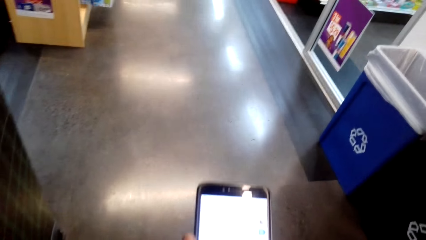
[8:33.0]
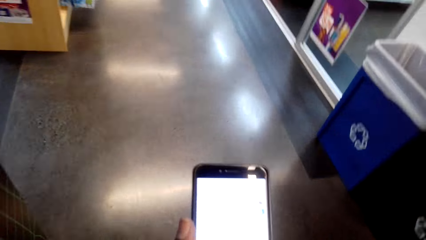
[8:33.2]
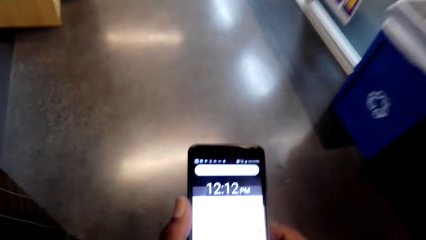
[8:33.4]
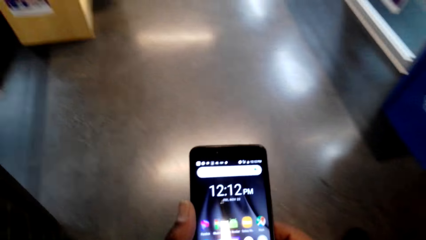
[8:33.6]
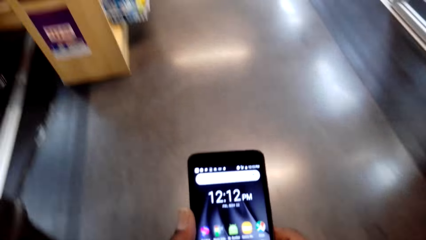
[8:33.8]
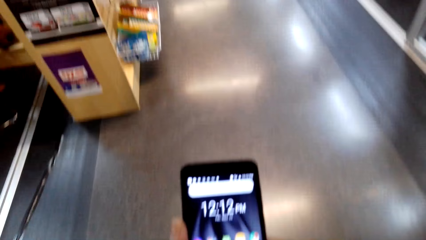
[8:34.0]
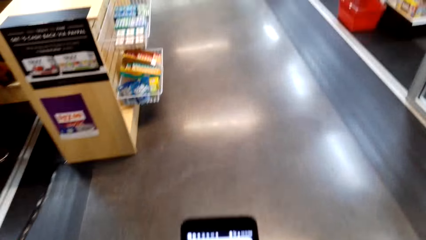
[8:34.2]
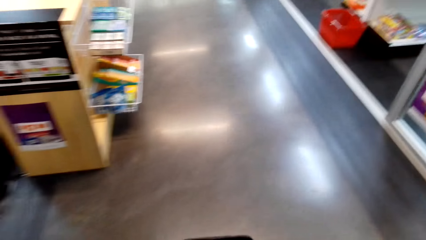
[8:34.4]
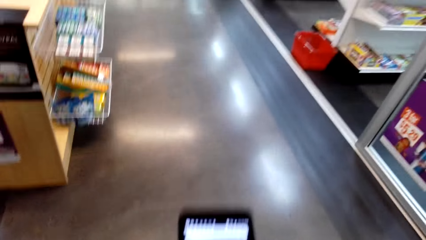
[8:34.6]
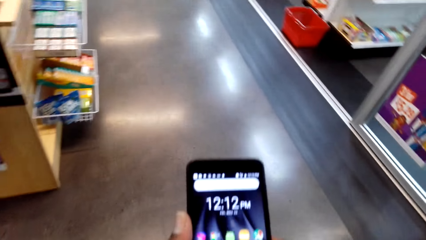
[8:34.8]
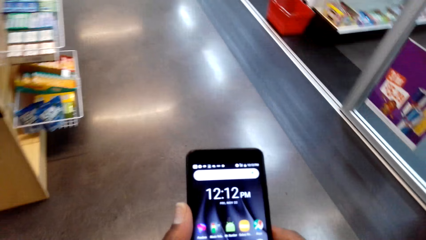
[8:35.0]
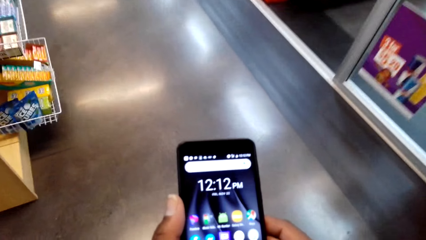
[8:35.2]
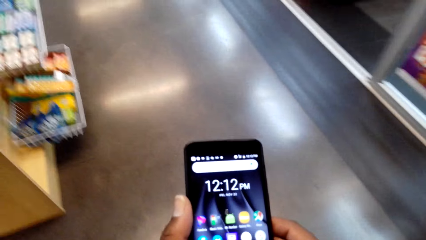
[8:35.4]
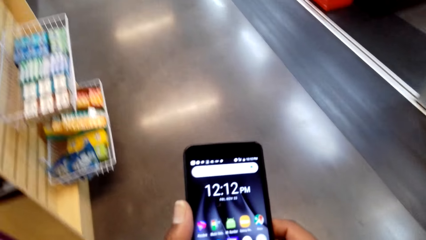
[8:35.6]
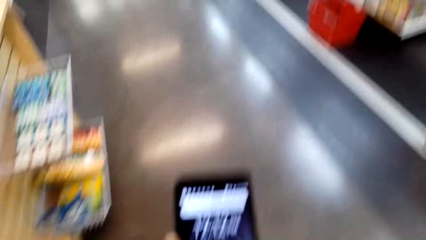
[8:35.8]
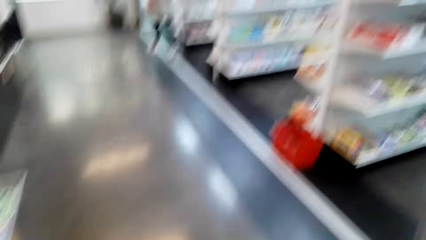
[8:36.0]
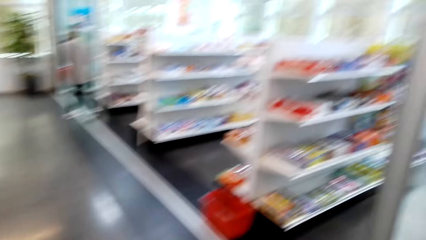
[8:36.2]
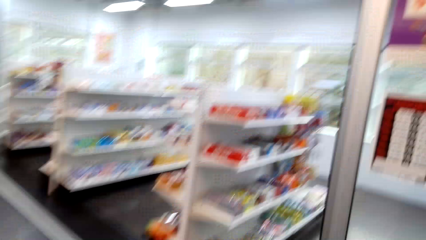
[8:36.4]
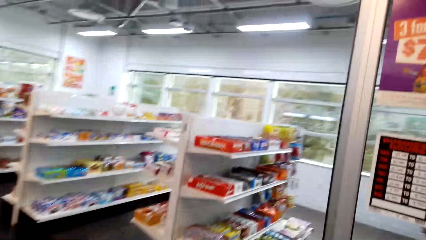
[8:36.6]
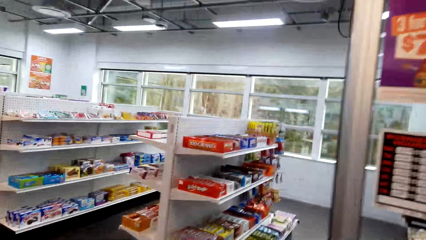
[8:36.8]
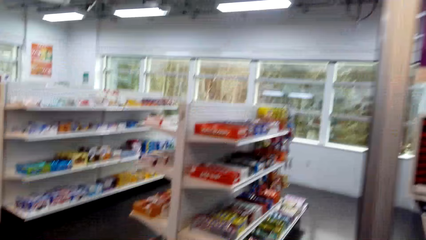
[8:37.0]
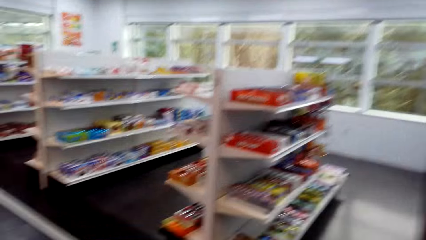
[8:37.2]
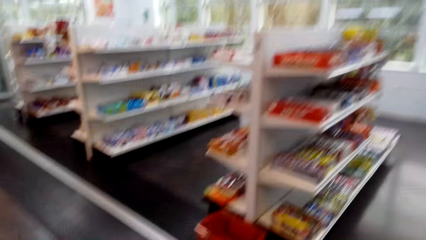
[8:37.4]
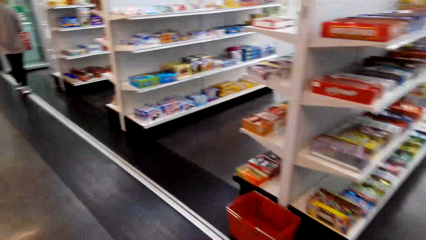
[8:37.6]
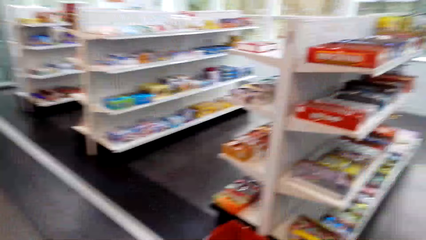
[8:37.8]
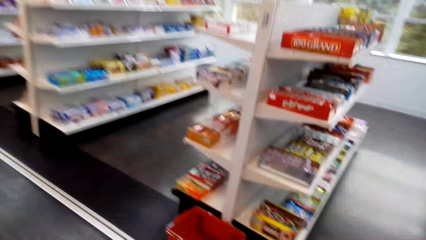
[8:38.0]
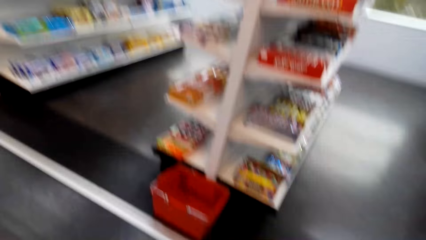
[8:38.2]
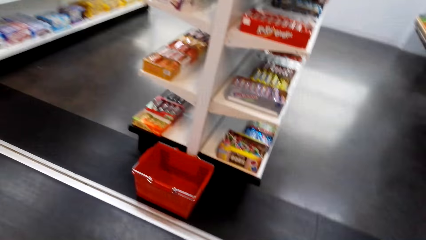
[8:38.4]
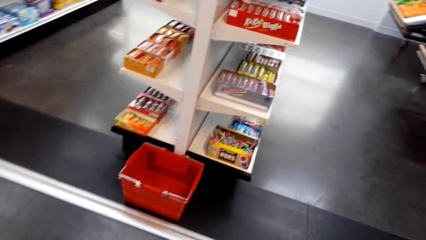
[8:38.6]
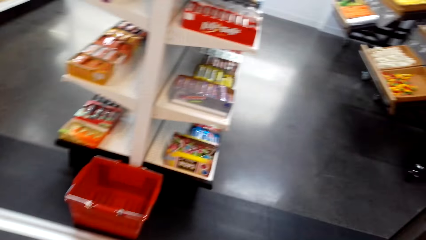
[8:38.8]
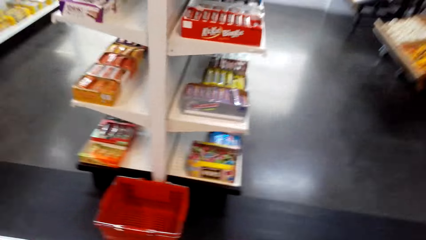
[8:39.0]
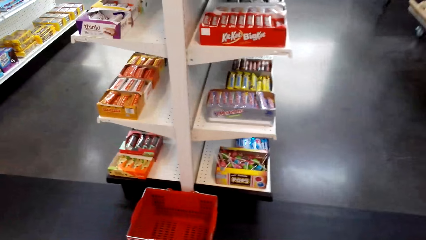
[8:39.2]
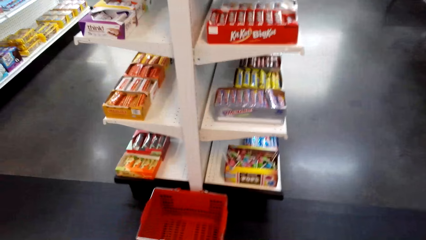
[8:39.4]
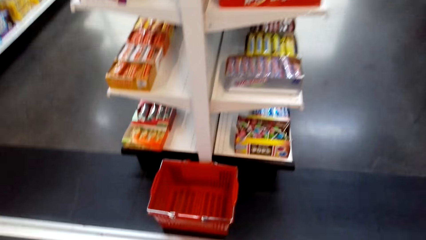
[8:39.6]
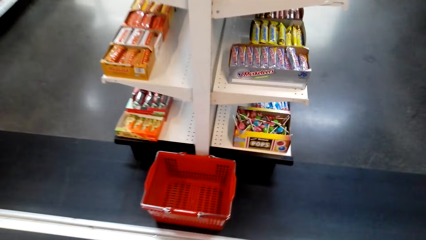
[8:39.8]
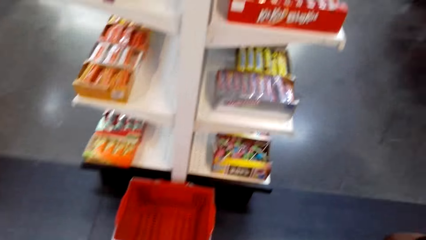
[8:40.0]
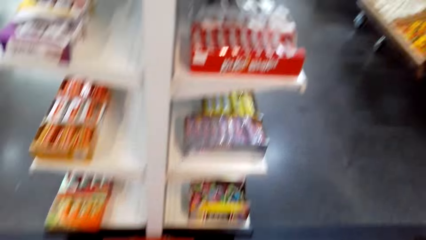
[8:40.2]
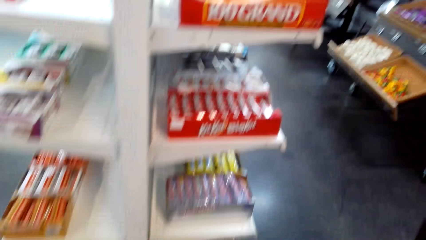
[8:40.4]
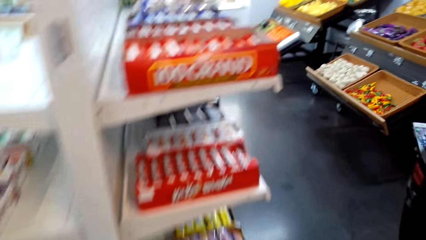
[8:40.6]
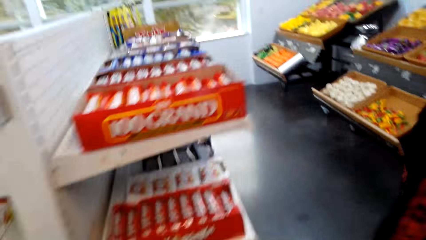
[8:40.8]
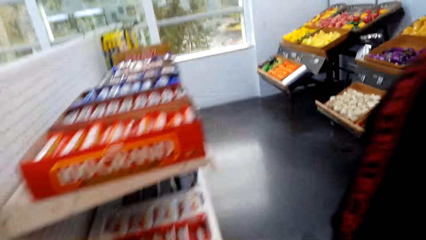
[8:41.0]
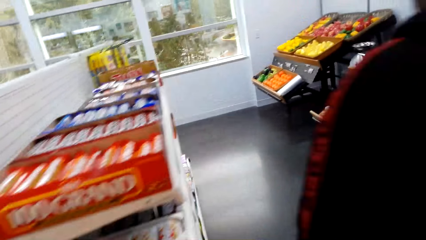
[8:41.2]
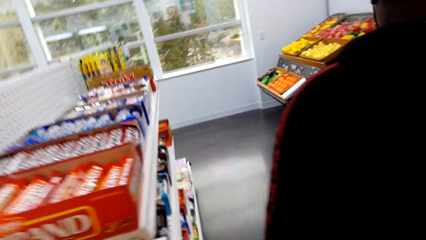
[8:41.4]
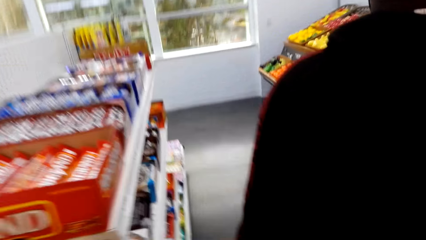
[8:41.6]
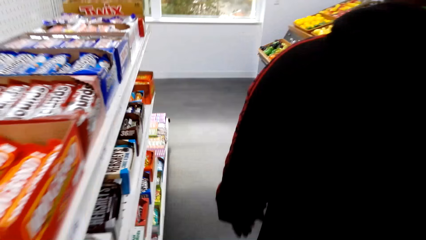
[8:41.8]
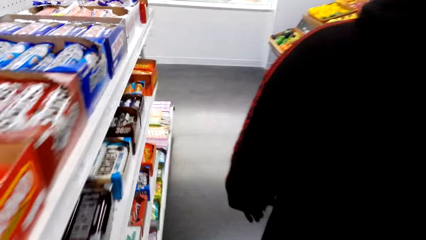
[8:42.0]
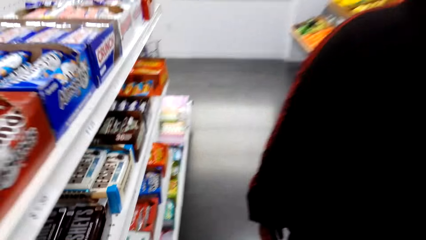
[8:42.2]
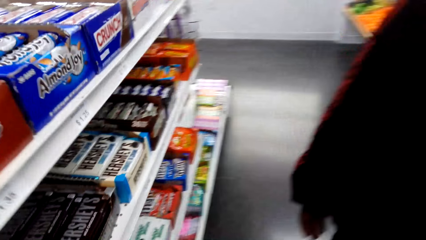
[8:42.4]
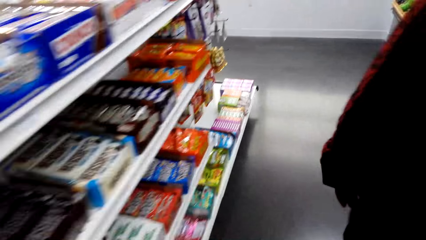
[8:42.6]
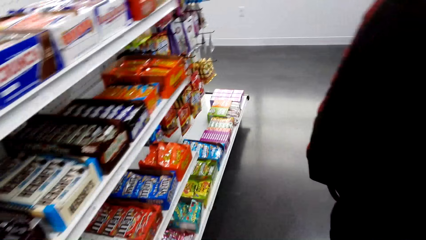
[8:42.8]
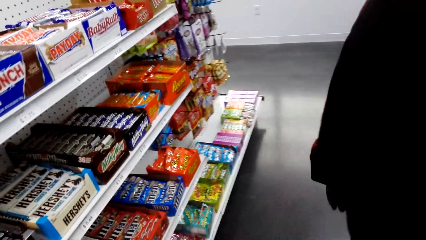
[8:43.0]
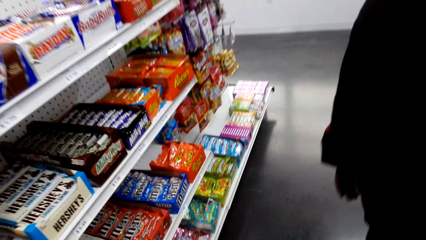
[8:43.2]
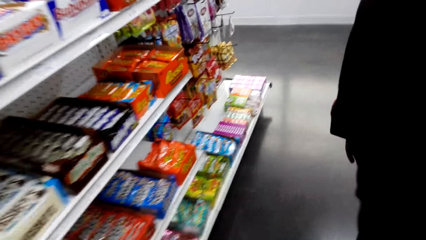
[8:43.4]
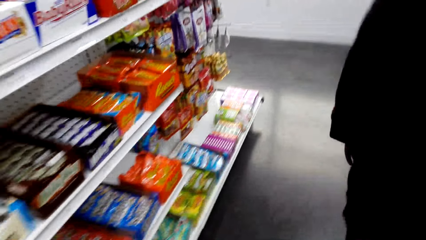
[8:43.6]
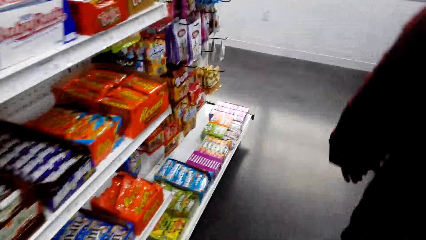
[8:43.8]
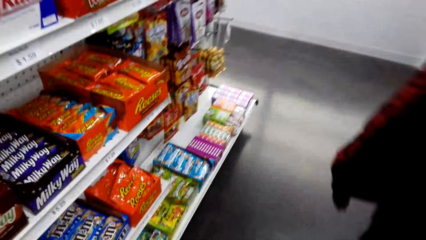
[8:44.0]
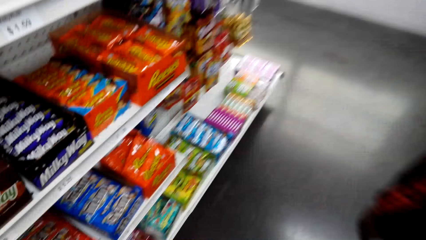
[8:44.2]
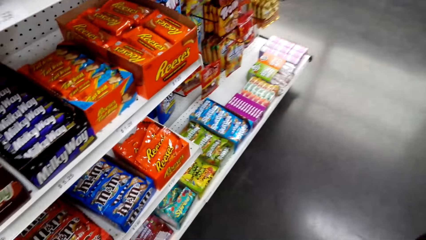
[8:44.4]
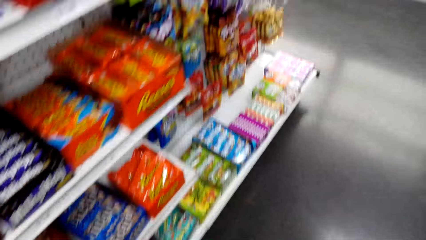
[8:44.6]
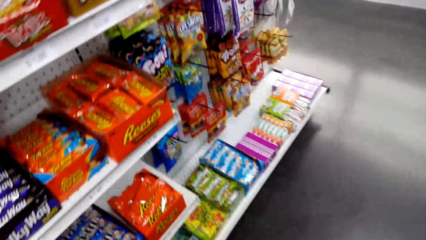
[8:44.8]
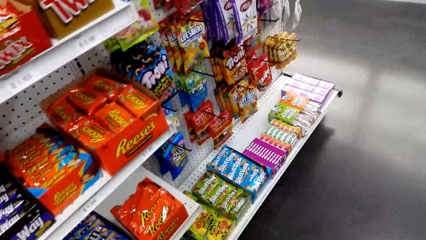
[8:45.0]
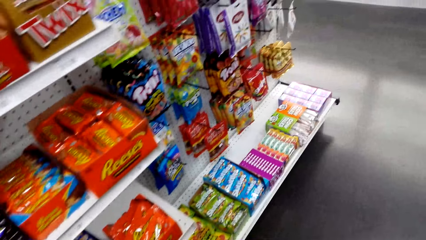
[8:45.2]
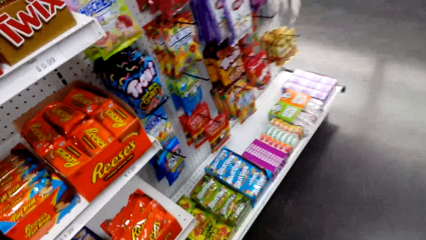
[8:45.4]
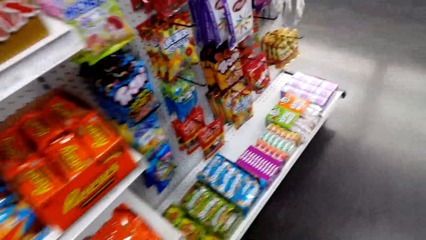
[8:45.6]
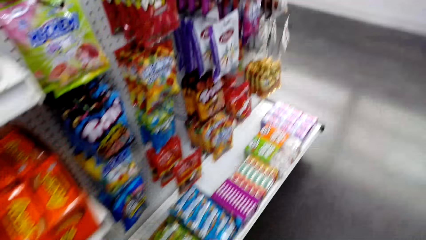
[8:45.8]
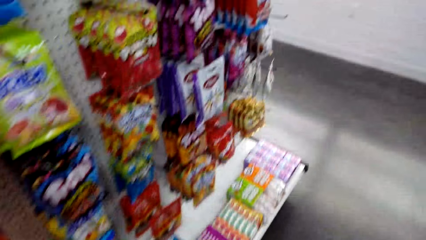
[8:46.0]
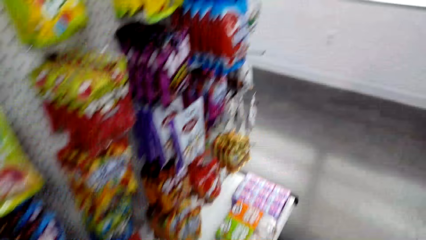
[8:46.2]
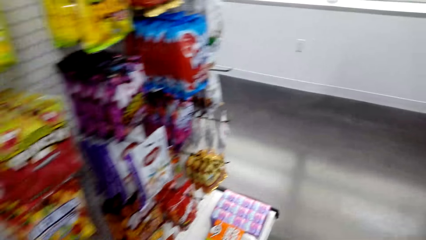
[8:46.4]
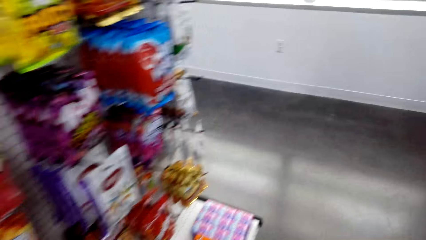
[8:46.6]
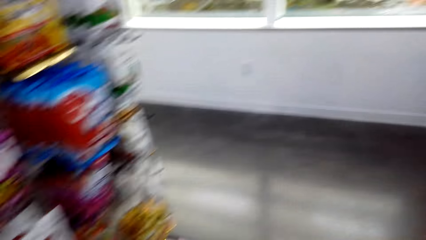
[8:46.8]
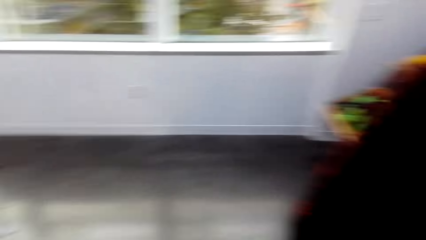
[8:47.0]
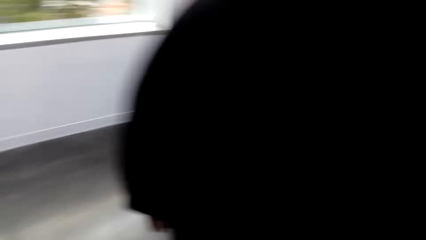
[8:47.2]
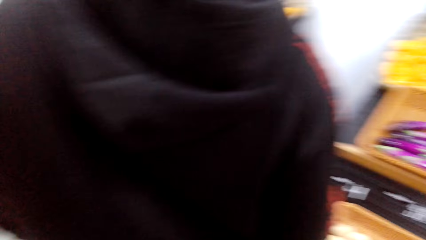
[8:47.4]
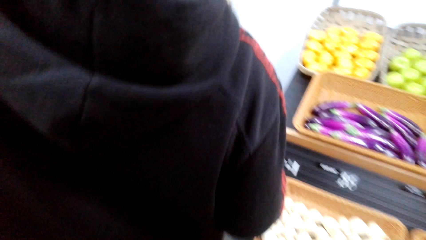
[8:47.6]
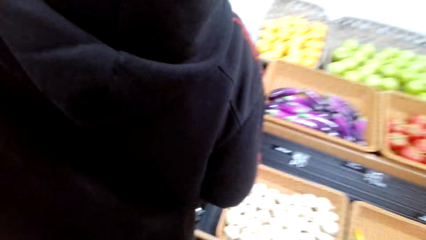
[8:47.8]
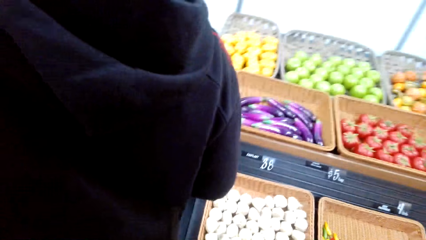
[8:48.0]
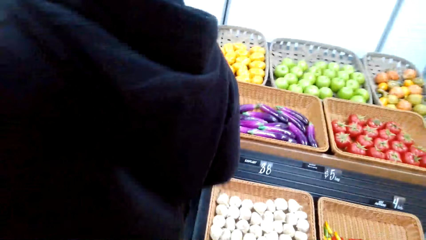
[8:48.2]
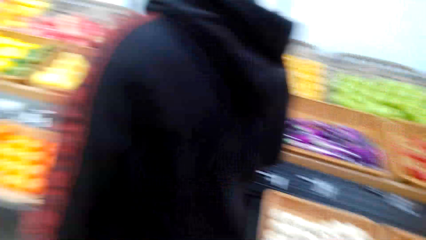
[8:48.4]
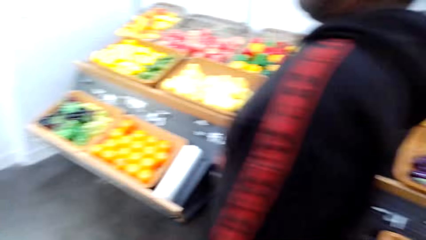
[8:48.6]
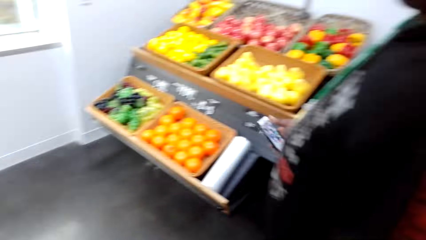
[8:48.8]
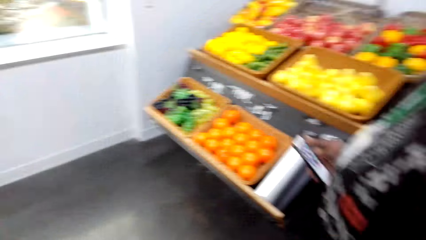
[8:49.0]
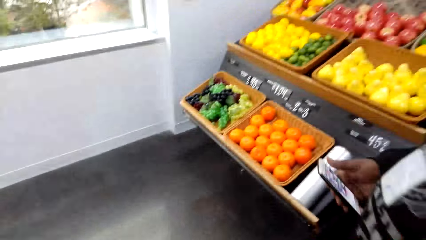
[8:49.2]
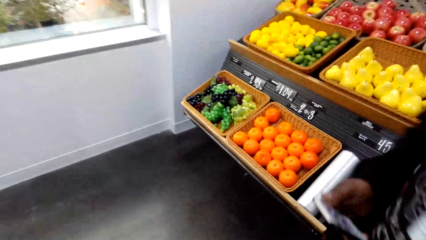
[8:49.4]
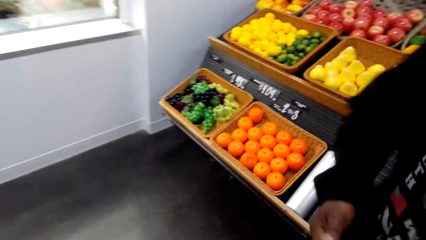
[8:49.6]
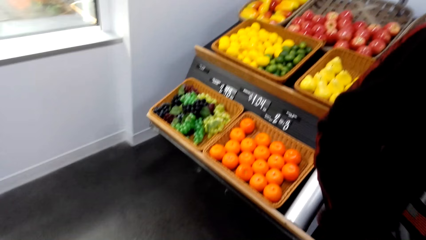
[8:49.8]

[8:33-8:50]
A man walks. The camera wearer looks at snacks on the shelves.
